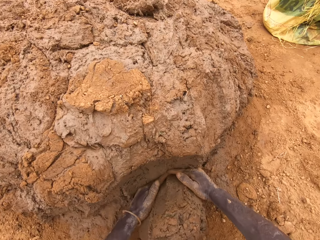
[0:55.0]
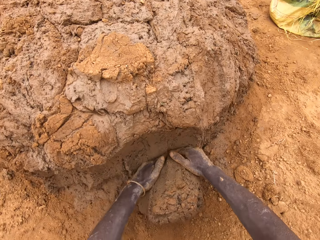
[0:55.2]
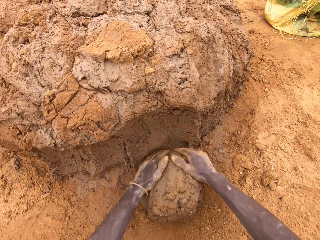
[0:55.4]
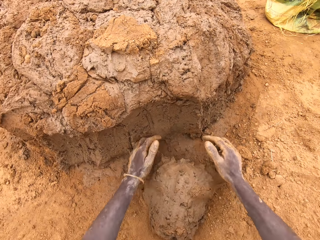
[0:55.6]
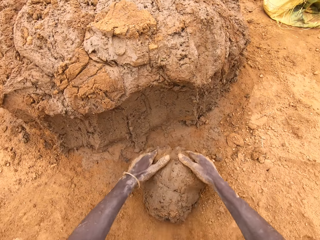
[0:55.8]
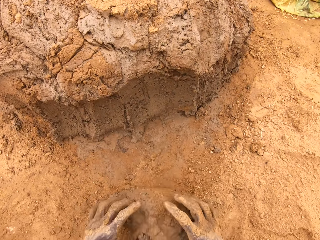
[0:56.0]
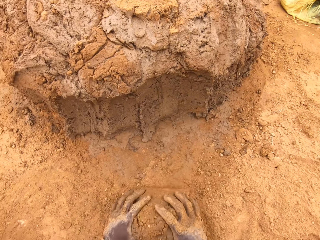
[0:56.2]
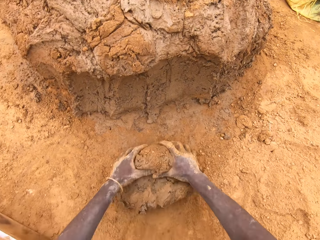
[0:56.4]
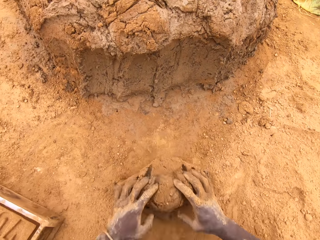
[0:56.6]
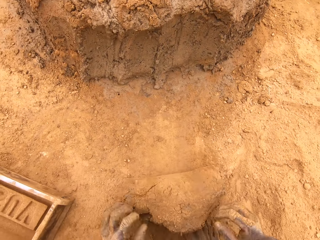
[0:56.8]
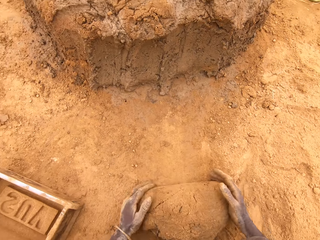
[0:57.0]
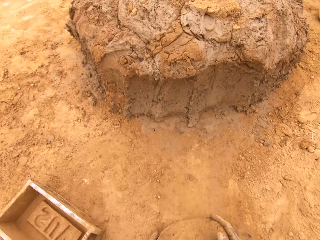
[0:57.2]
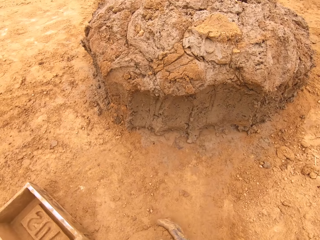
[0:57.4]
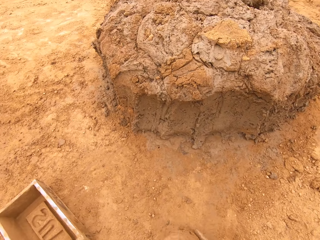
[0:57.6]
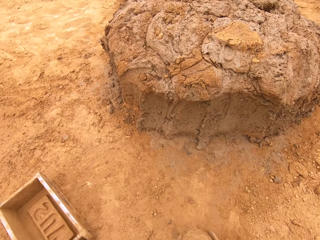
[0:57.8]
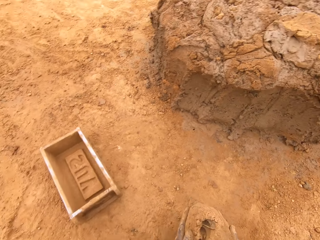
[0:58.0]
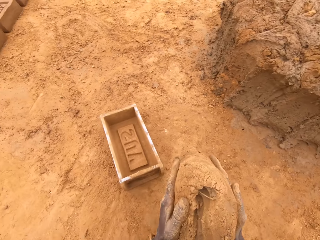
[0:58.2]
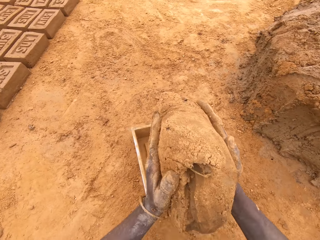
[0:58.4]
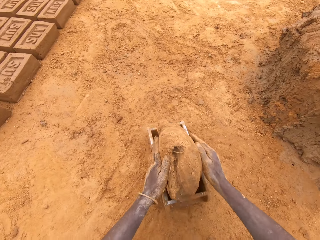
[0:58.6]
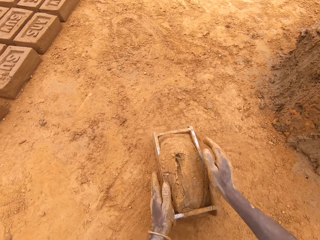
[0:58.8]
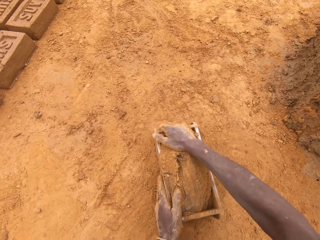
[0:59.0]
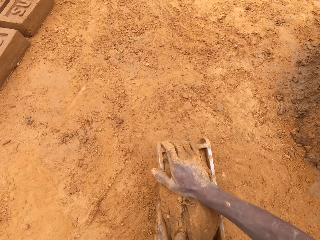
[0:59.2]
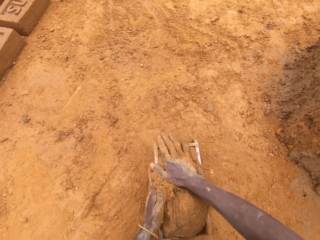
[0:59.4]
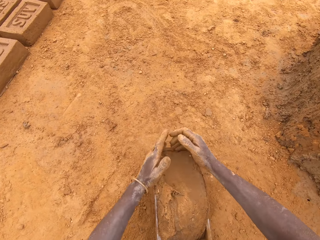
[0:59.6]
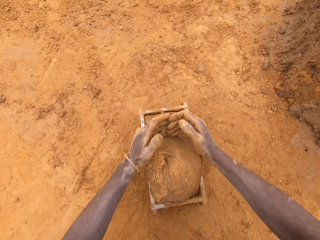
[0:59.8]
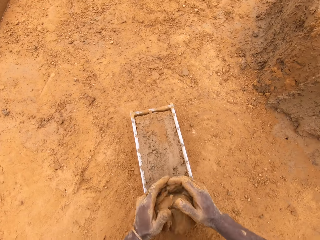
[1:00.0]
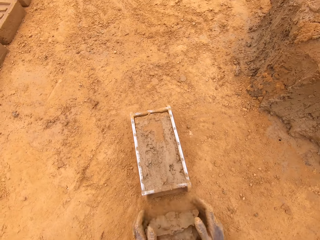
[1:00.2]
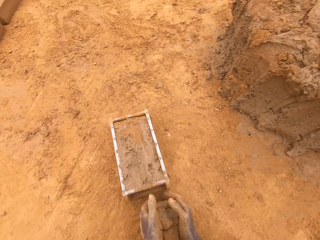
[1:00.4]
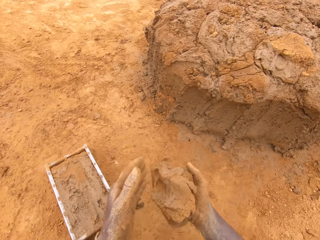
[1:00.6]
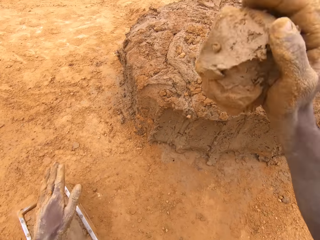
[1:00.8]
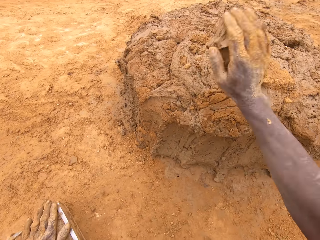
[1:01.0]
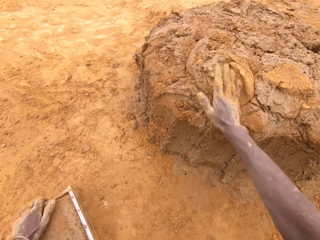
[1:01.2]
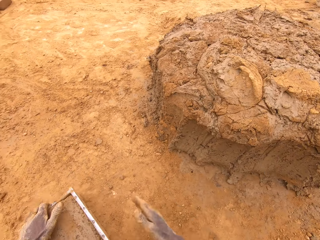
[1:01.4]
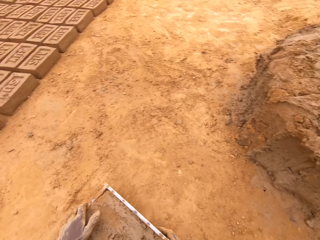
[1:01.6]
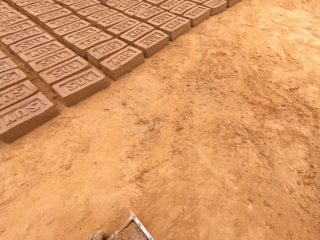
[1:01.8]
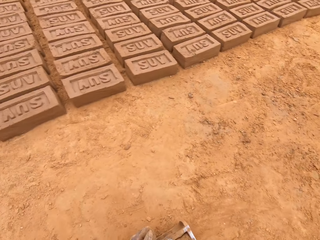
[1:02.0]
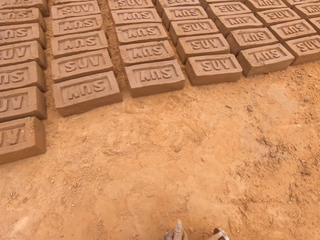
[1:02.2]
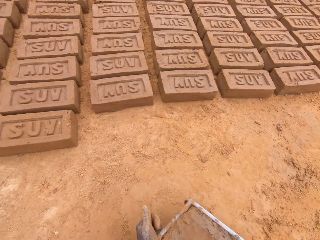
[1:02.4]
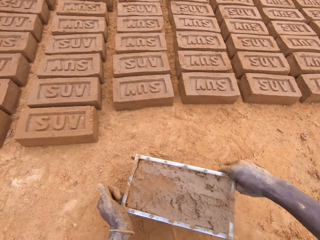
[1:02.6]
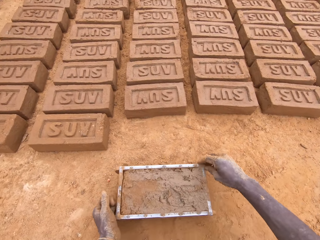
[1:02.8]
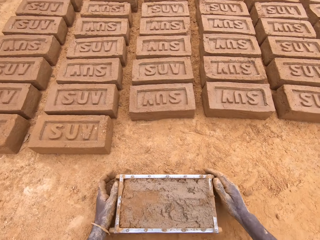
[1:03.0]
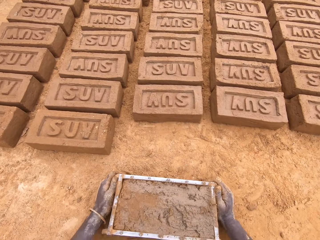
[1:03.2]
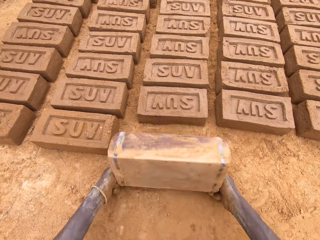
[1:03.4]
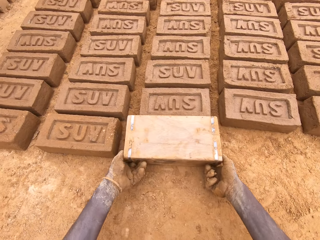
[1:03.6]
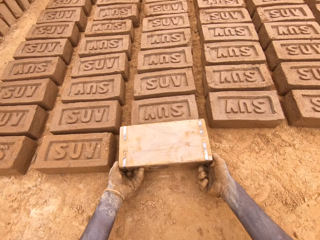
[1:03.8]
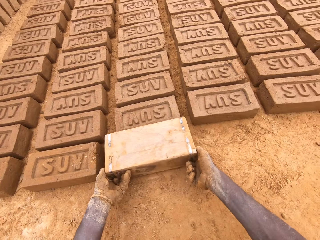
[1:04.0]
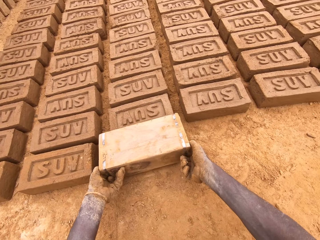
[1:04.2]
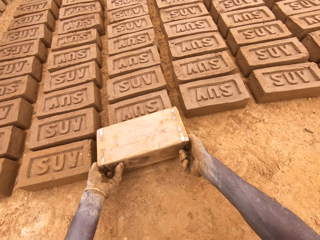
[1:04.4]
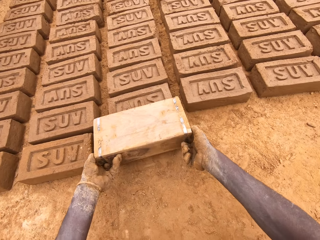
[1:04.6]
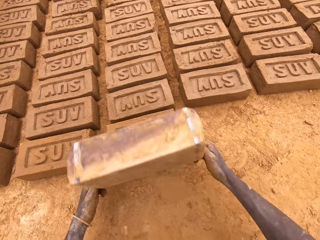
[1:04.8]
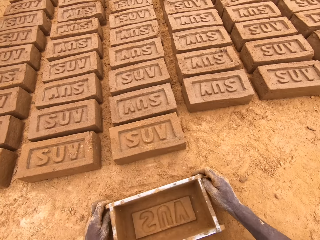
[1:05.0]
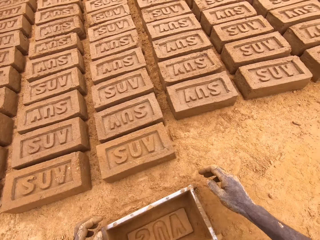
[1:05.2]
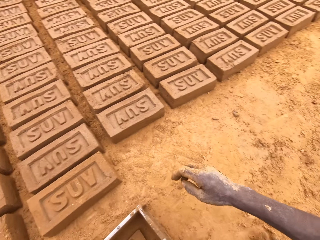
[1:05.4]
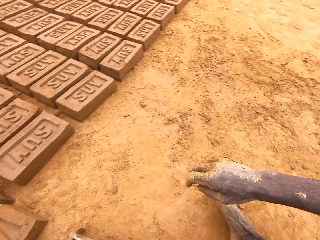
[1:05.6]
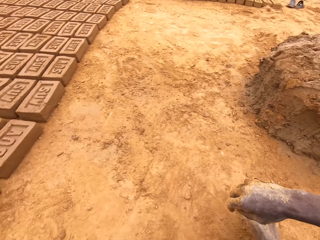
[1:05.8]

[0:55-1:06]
The camera wearer cuts mud from the heap of mud. They mould the mud. They put the mud in the brick mould. They cut the mud in the brick mould. They throw the mud on the heap of mud. They put a brick on the ground from the brick mould.

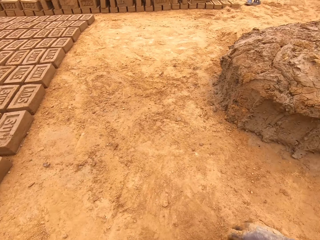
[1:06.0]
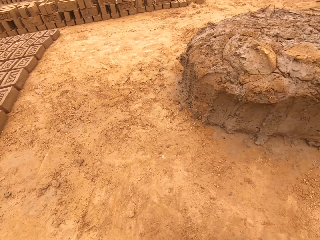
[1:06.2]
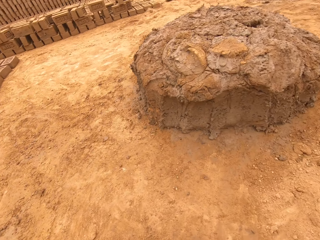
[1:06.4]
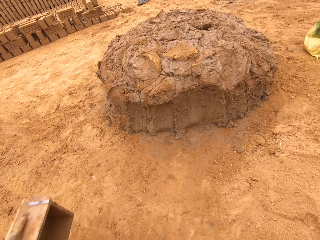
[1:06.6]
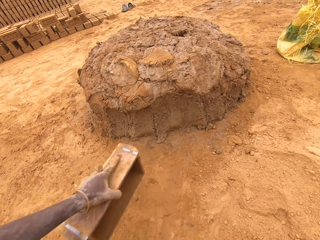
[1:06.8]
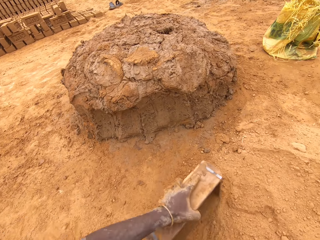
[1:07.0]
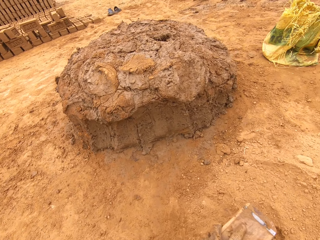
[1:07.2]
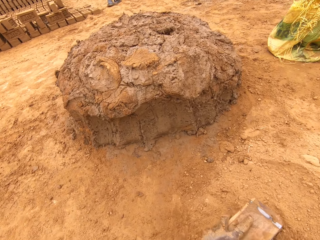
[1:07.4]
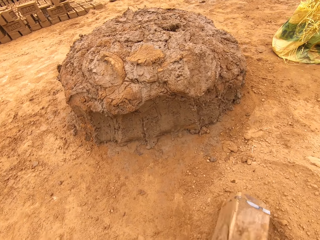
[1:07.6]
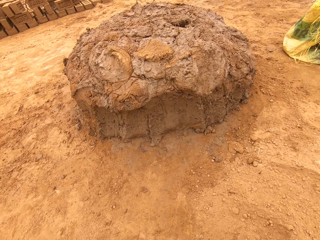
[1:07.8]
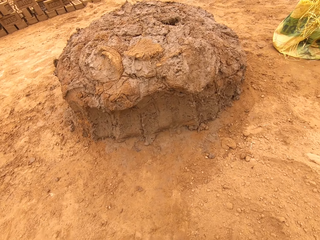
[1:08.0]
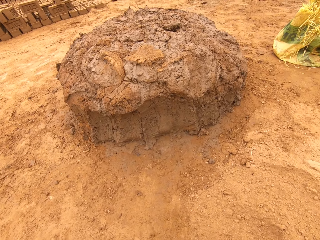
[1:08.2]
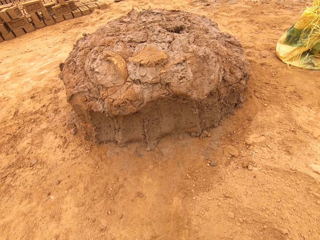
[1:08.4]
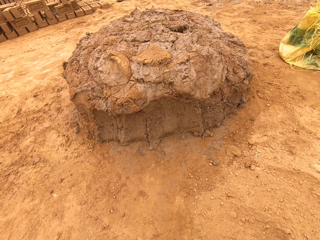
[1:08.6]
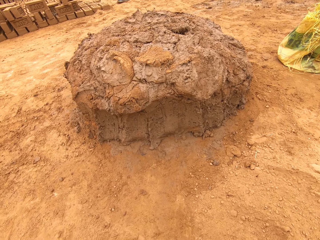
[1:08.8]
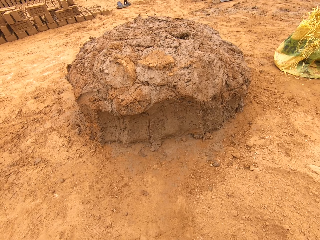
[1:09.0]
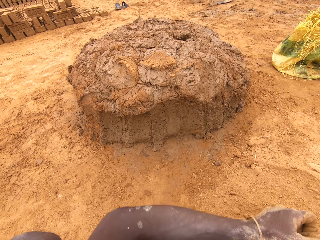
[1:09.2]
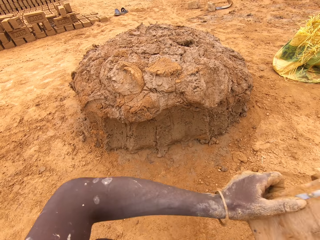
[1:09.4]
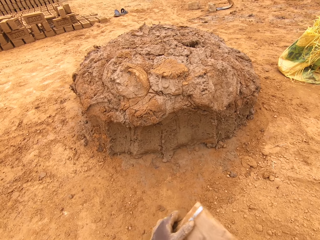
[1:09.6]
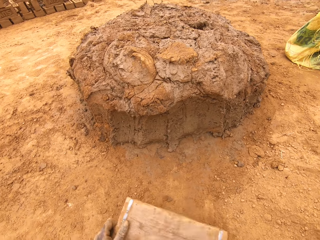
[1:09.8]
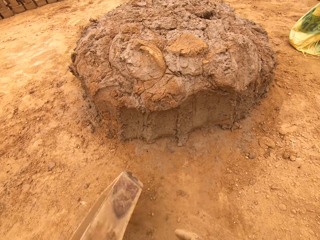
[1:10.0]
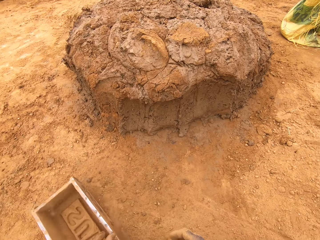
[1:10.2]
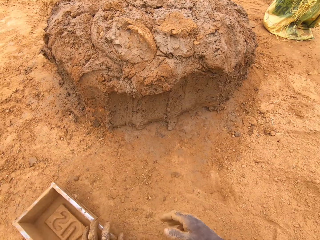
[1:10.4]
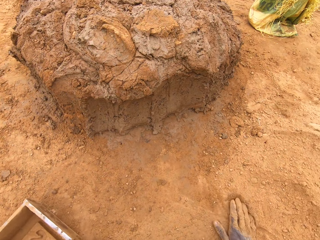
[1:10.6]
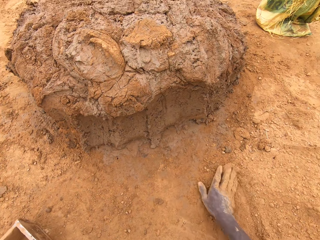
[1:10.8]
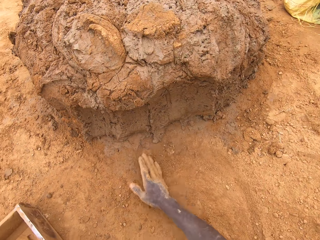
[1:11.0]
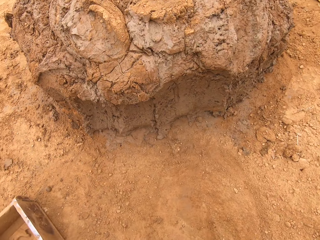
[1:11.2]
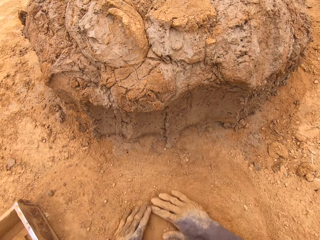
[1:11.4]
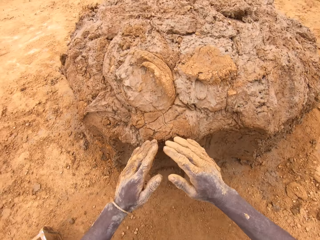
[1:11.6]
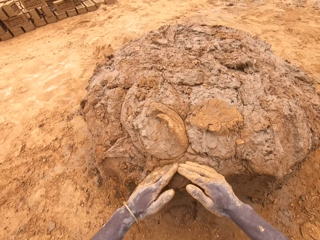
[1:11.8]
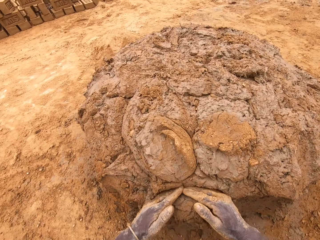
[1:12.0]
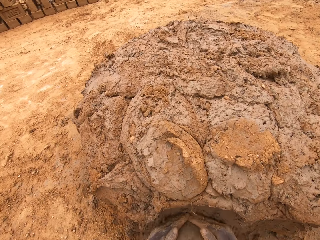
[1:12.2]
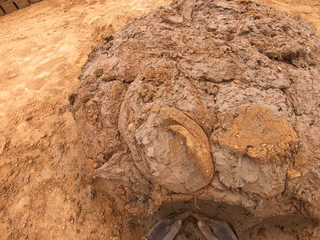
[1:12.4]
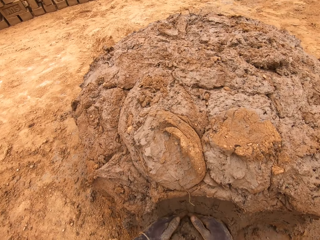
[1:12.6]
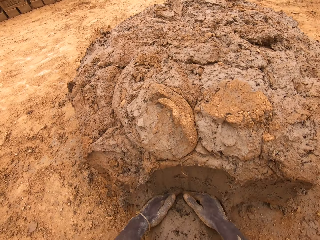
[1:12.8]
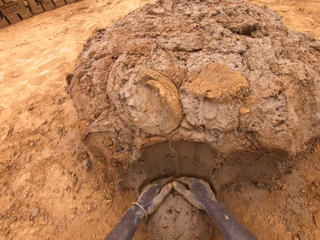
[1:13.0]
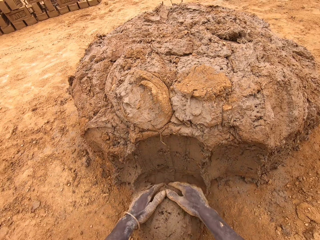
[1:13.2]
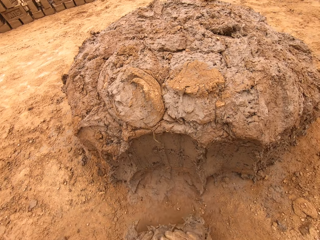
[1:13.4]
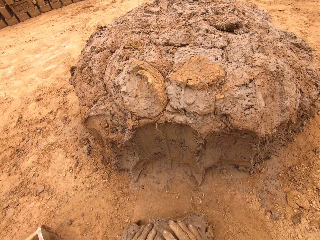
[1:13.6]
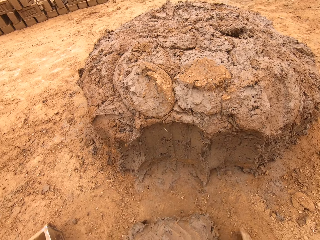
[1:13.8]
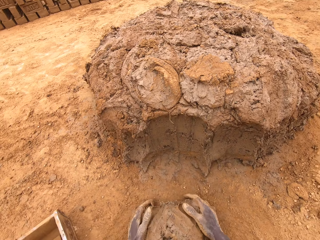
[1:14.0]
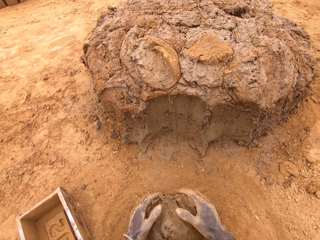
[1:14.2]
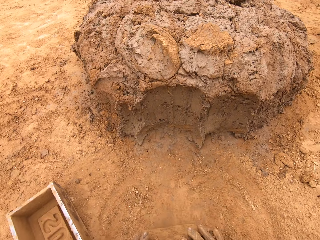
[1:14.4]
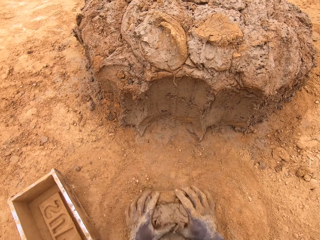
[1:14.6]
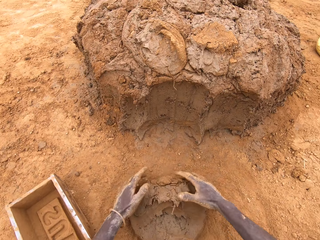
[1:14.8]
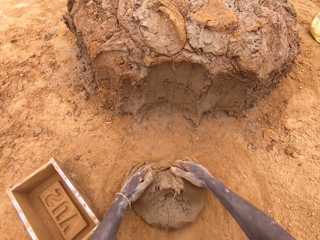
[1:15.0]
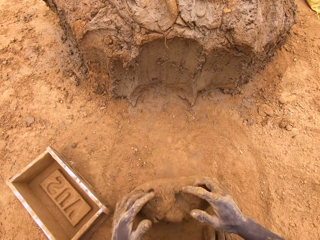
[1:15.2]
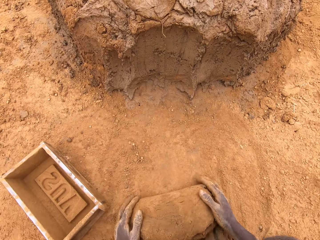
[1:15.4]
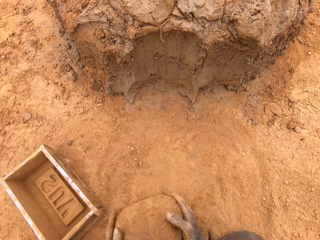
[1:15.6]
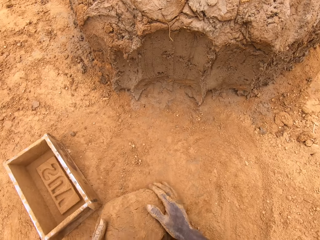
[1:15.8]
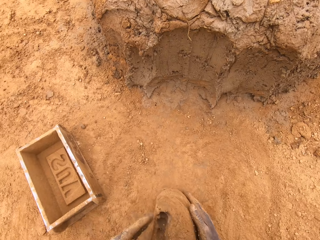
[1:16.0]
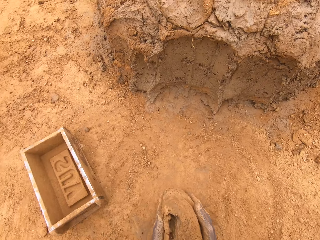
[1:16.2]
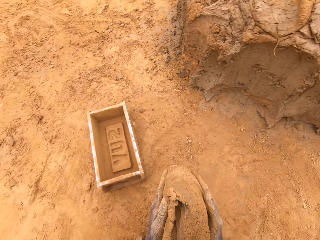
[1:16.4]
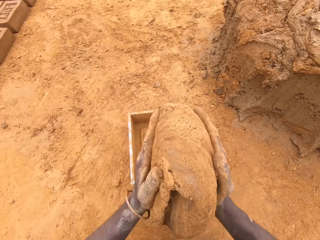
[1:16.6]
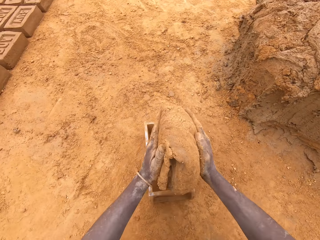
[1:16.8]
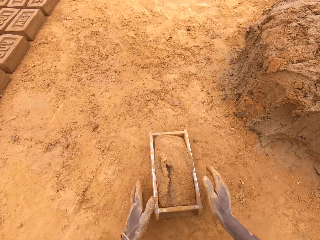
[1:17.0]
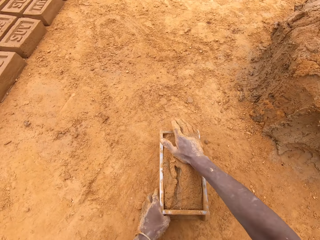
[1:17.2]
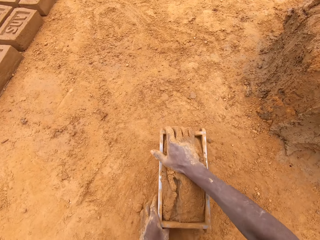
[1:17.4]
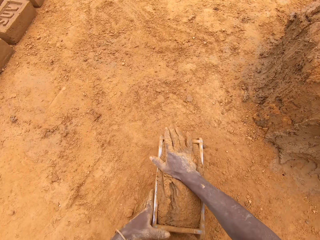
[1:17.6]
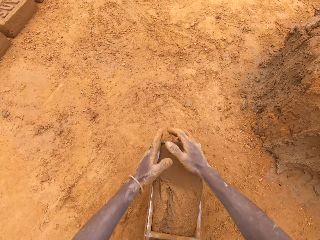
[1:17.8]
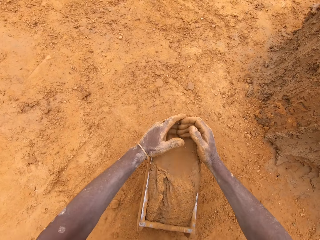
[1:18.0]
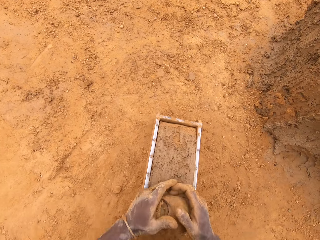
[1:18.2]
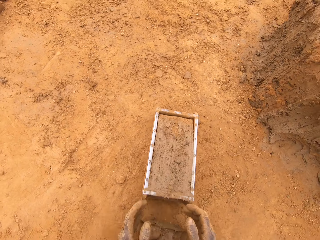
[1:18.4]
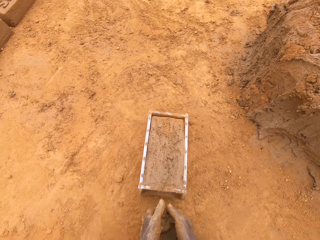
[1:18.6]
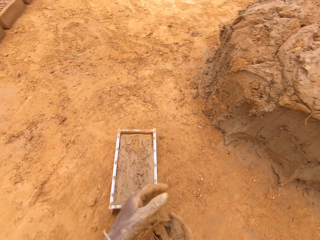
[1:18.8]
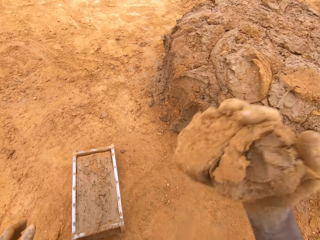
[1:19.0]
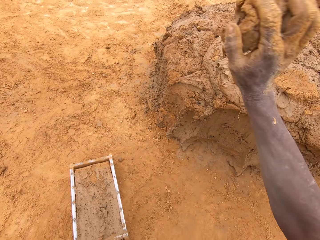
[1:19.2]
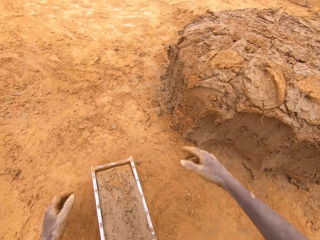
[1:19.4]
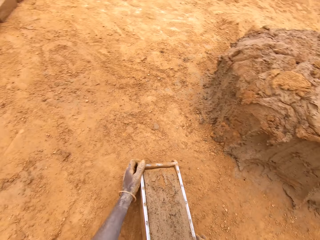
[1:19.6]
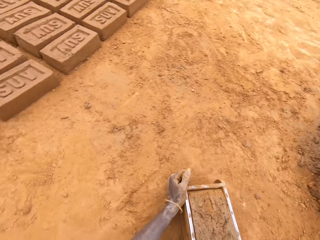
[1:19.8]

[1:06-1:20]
The camera wearer puts sand in a brick mould. They pour the sand from the brick mould. They cut mud from the heap of mud. They mould the mud. They put the mud in the brick mould. They cut the mud in the brick mould. They throw the mud on the heap of mud.
